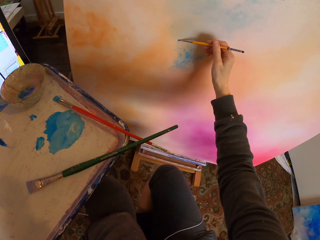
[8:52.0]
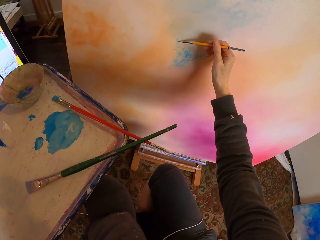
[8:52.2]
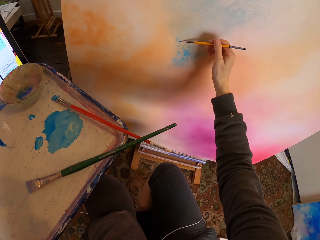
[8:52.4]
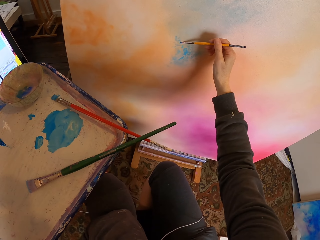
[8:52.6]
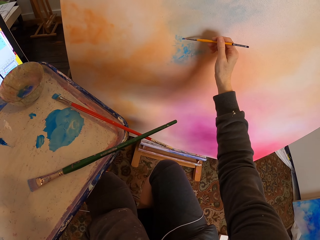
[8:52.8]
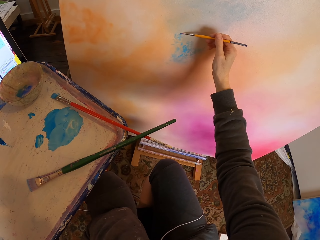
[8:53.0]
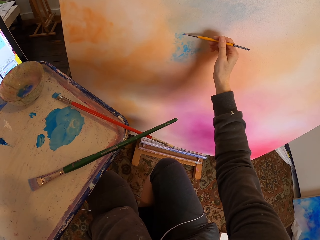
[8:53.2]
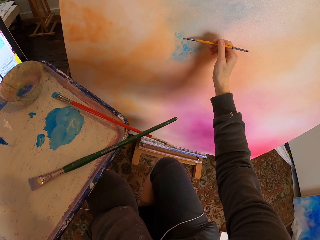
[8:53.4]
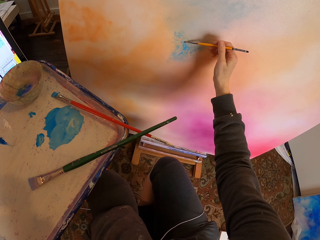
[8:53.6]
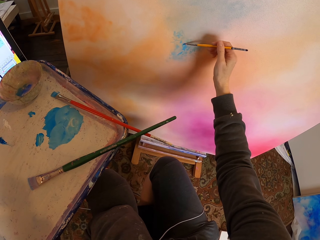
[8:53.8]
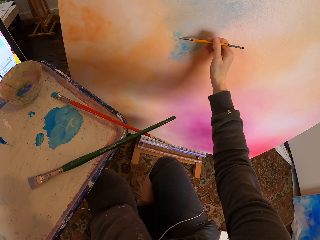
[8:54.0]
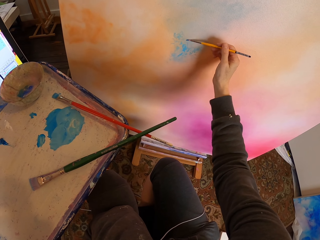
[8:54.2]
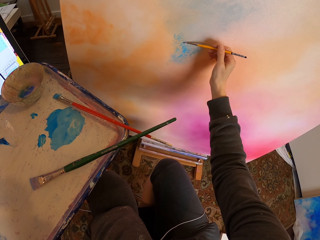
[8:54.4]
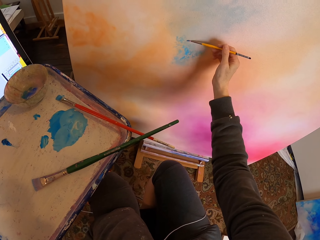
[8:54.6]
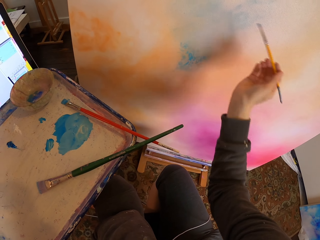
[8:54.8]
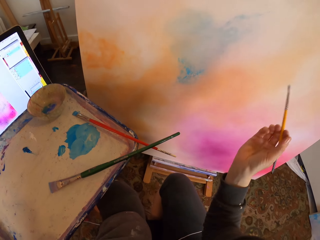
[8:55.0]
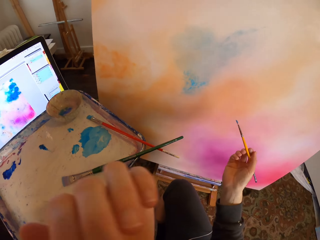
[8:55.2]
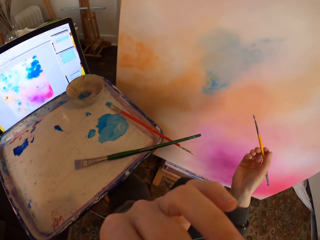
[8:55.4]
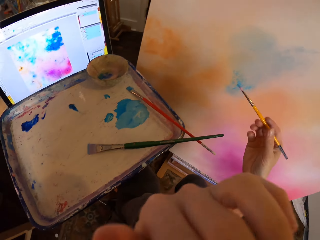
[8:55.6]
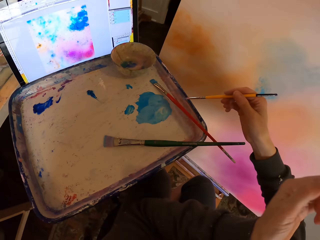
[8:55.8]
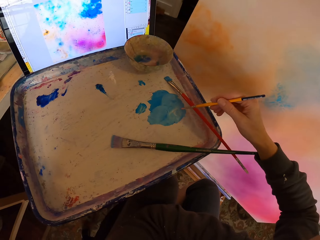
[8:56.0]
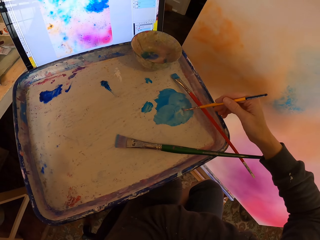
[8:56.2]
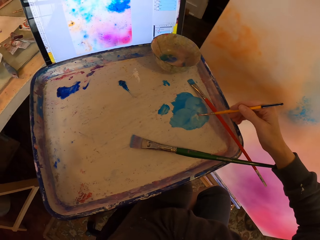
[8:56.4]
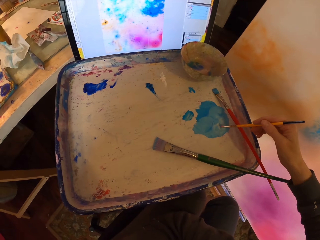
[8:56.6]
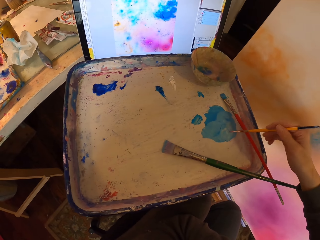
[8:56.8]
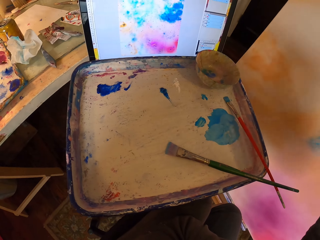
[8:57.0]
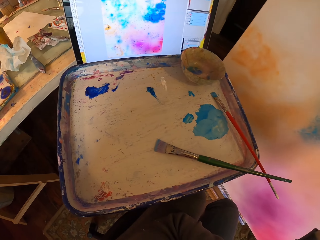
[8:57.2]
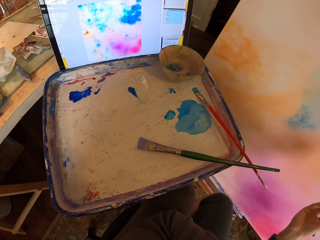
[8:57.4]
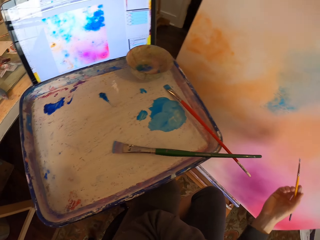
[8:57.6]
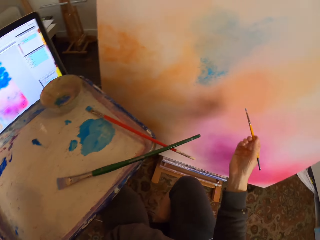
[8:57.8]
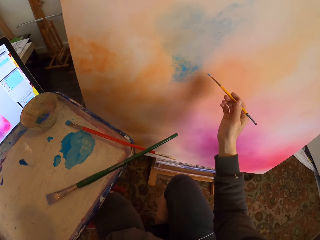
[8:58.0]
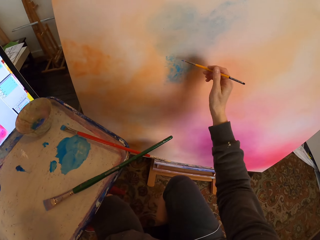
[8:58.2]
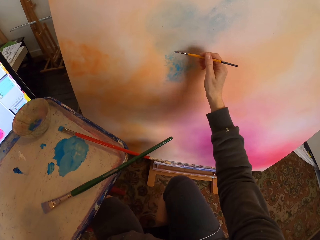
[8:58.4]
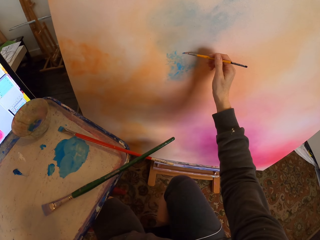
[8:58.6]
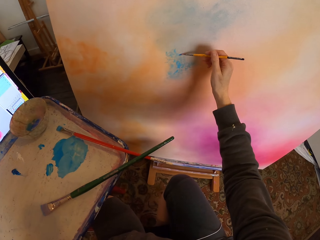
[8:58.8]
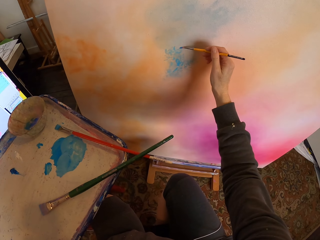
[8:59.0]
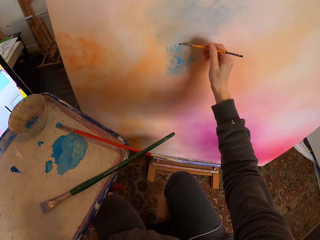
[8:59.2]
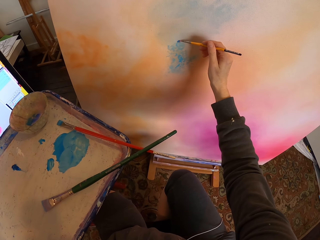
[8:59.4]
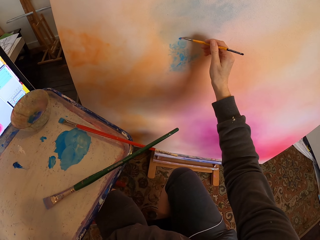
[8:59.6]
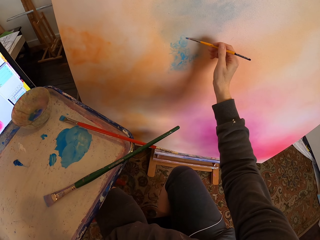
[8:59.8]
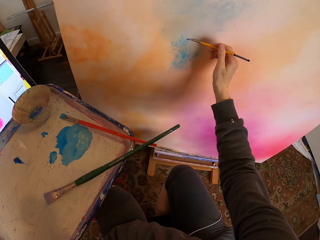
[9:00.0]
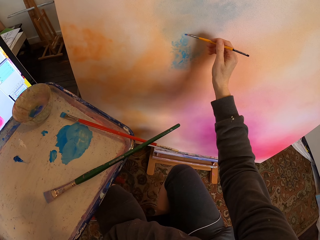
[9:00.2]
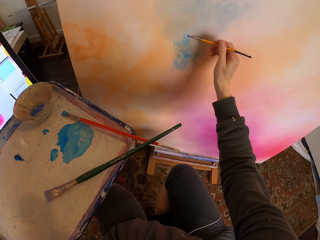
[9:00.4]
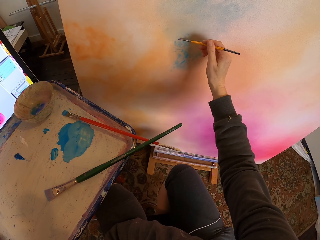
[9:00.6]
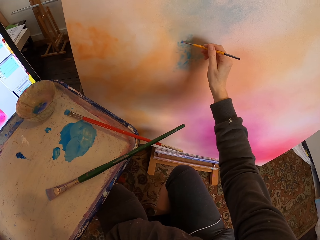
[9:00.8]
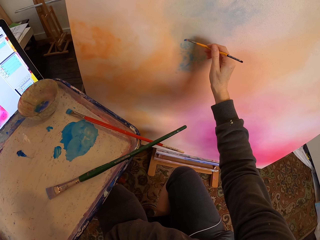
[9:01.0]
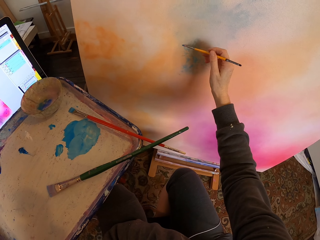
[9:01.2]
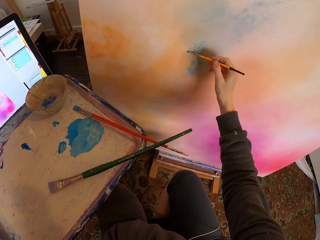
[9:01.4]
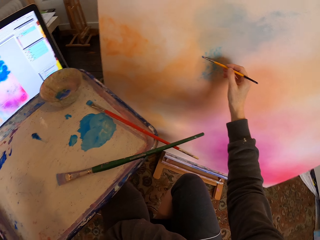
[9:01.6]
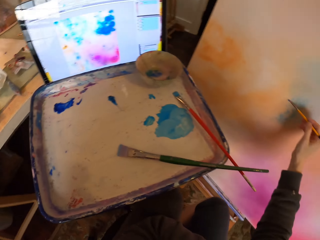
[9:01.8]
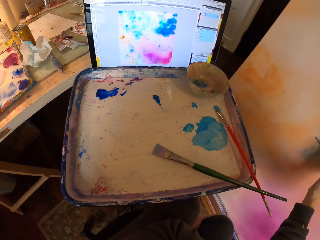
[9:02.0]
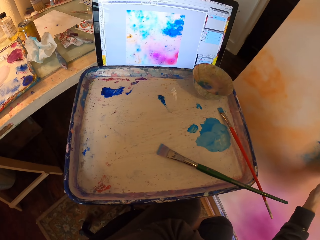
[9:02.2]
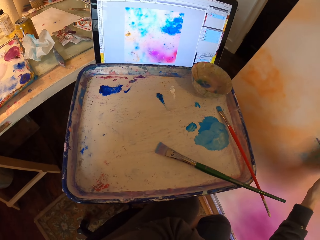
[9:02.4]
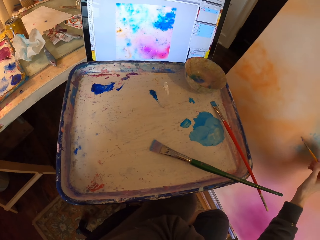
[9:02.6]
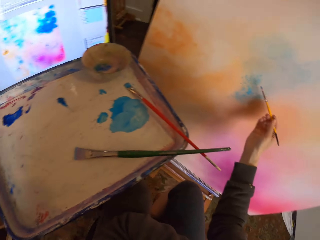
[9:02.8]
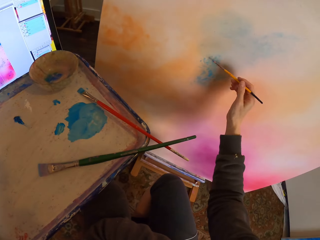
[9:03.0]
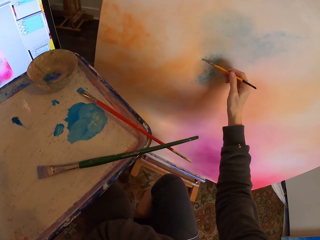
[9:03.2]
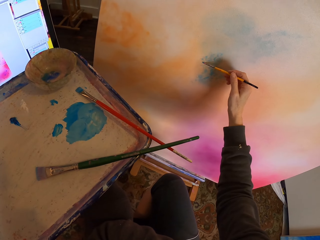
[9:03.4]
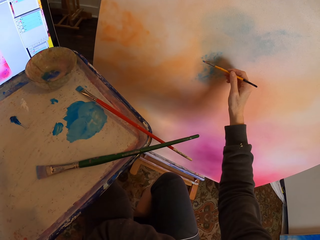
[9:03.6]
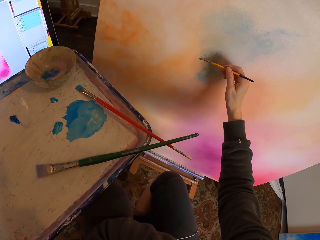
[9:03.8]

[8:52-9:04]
The camera wearer paints on the painting board. They wipe their face with their hand. They pick paint from the paint tray with a brush. They paint the board with the paintbrush as they copy from the screen.

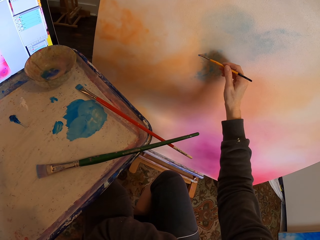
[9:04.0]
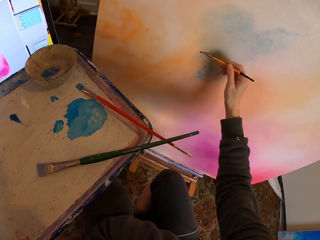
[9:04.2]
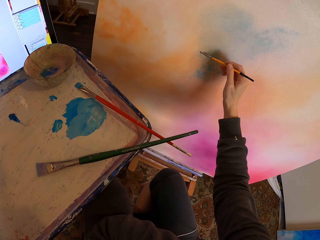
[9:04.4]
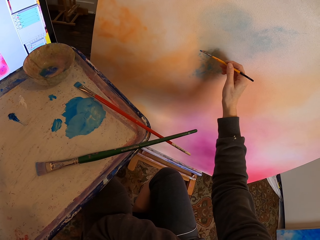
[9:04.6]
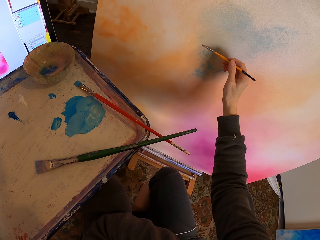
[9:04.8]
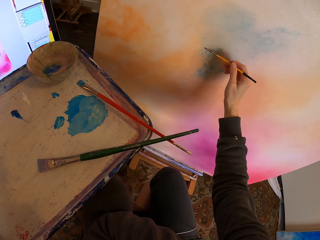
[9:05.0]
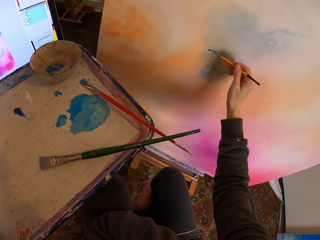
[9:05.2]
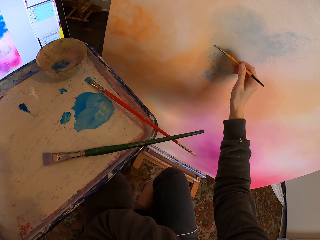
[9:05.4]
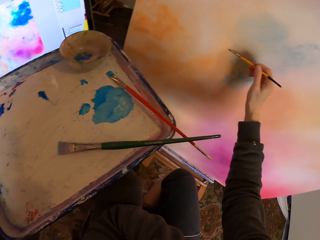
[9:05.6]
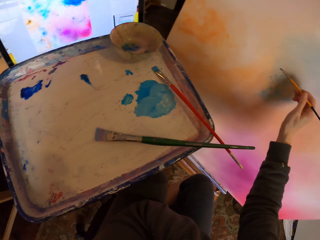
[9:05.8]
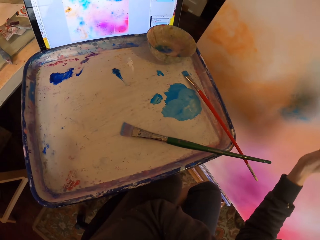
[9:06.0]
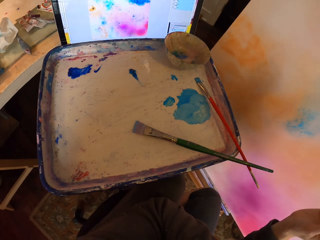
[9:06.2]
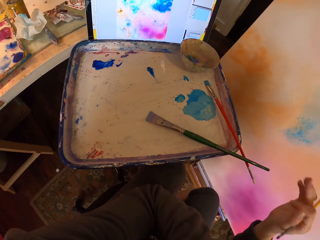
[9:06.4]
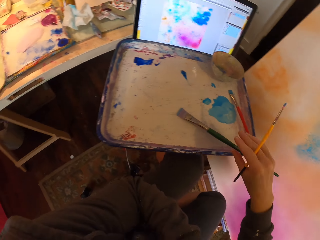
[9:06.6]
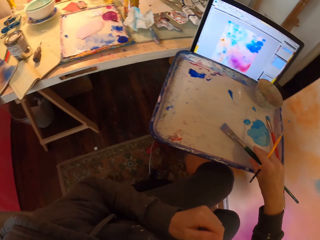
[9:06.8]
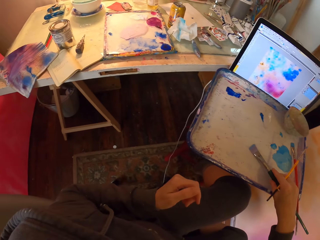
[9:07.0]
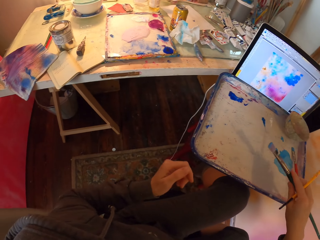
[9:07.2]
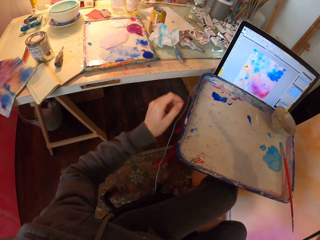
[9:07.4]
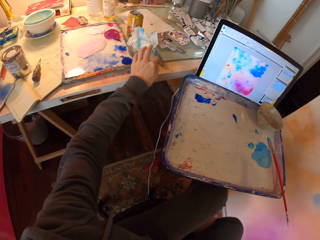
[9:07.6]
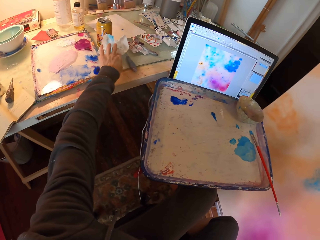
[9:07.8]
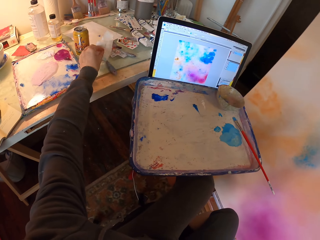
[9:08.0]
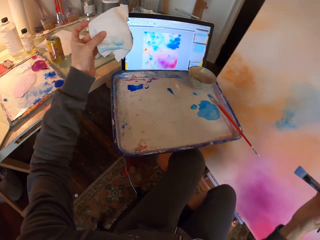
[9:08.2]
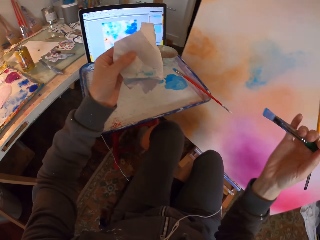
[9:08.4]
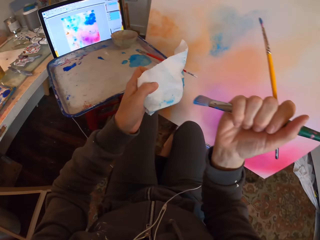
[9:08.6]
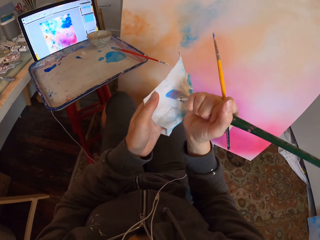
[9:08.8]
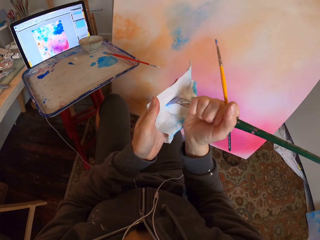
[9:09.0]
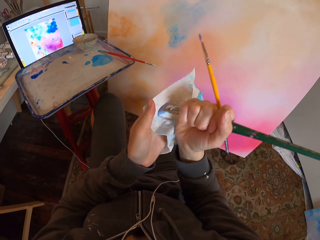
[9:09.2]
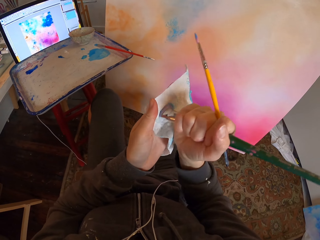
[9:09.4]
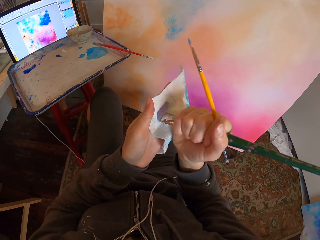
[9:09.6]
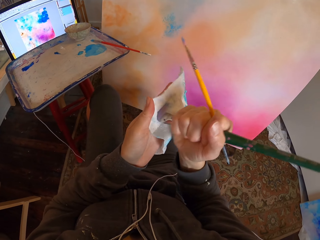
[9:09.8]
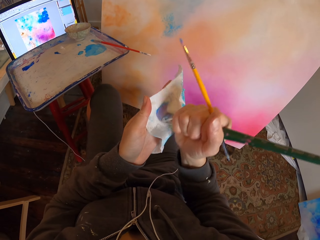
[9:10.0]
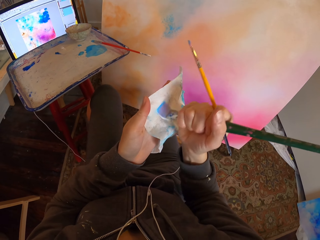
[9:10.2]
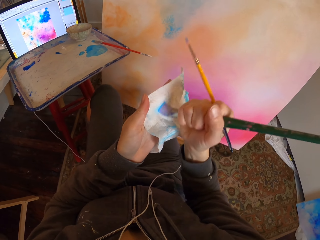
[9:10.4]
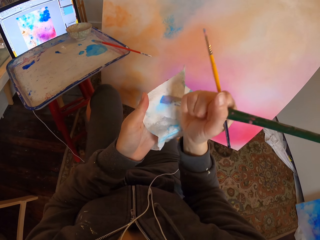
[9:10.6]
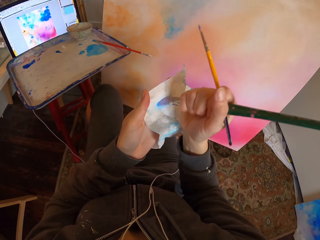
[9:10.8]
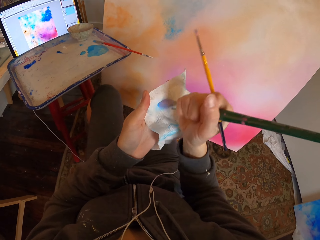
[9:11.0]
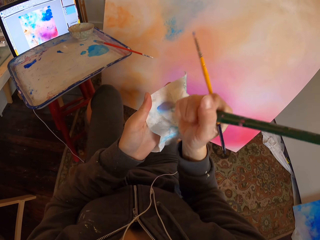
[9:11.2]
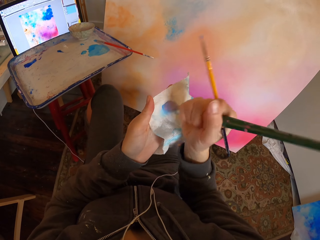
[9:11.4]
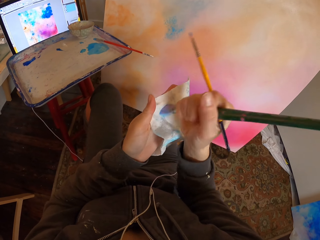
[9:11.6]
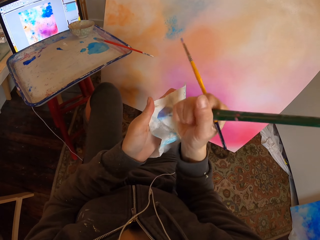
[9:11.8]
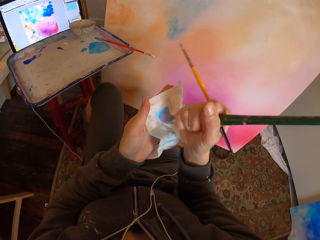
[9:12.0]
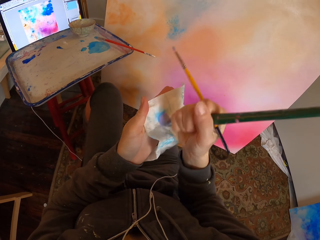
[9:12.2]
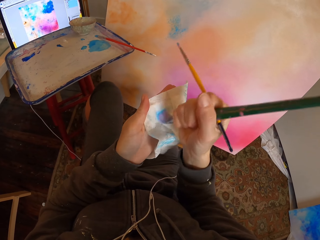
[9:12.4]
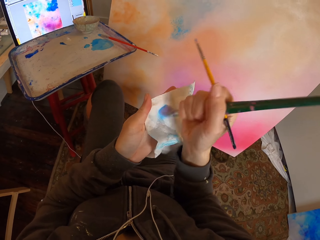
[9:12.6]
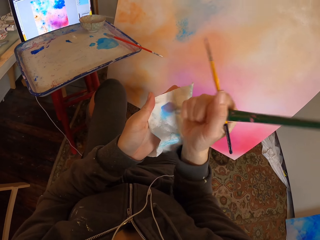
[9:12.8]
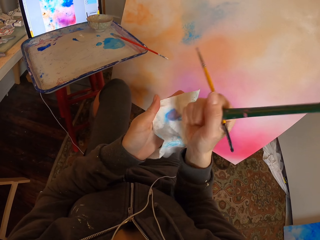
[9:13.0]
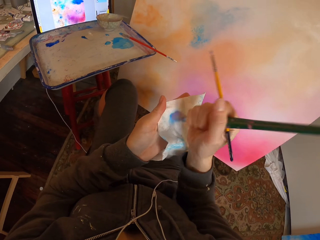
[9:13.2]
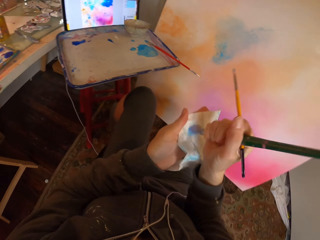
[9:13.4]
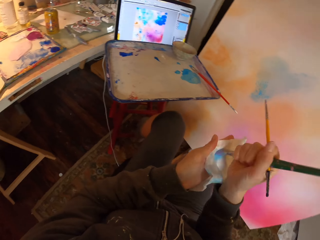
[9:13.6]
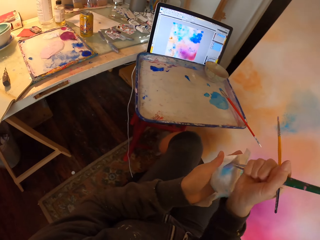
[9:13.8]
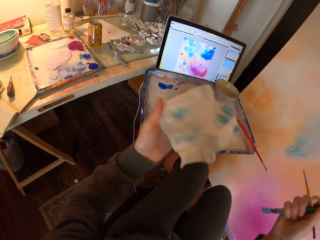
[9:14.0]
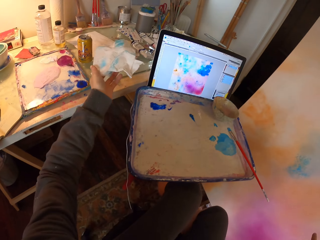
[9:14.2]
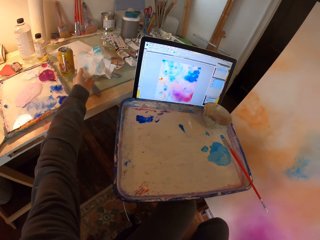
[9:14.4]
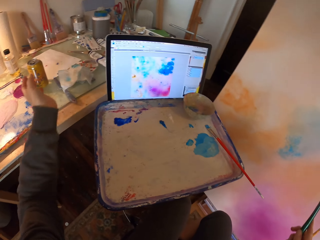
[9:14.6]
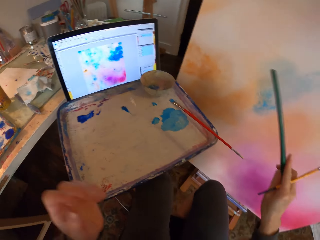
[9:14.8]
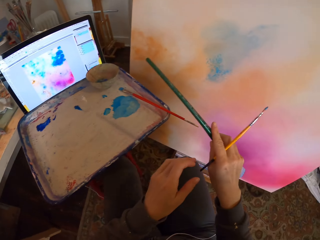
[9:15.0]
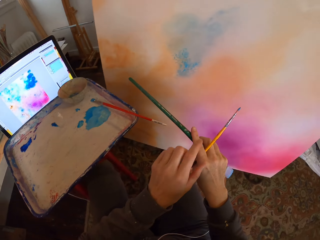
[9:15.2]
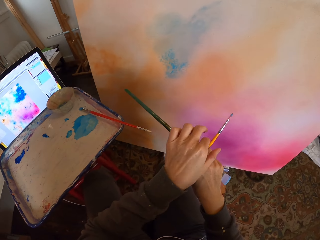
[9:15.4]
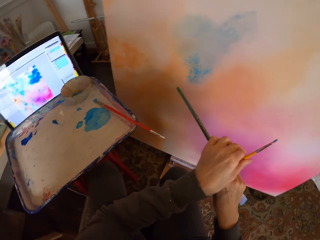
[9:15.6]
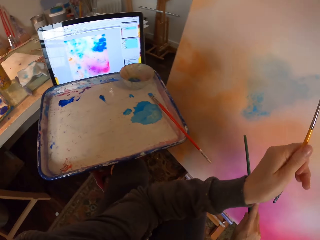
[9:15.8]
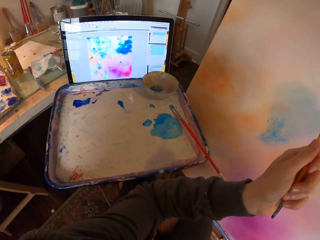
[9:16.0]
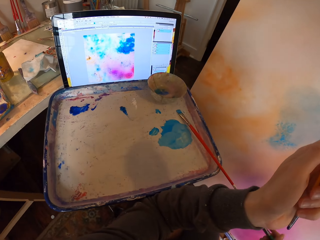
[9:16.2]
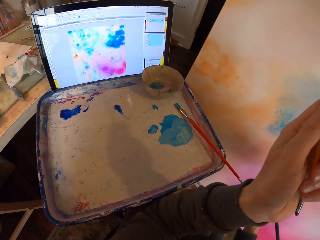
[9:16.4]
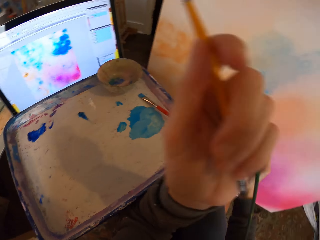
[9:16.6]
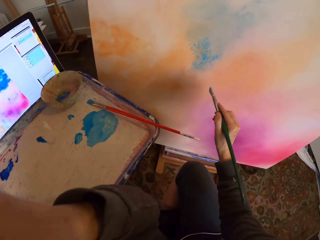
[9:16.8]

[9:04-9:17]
The camera wearer picks a bigger soft paintbrush on the paint tray. They take wipe paper from the table. They wipe the paintbrush on the paper. They drop the paper back on the table. They pick the brush from the right to the left hand.
